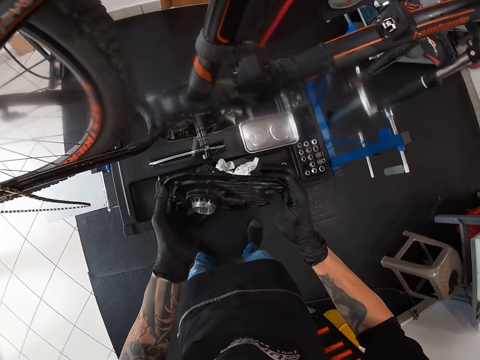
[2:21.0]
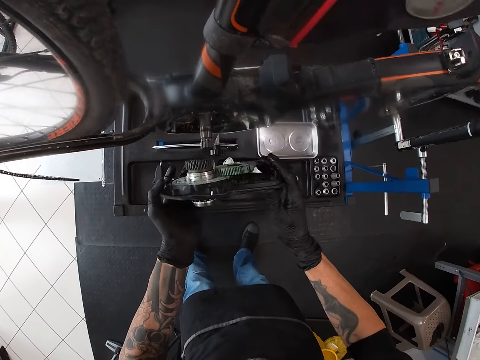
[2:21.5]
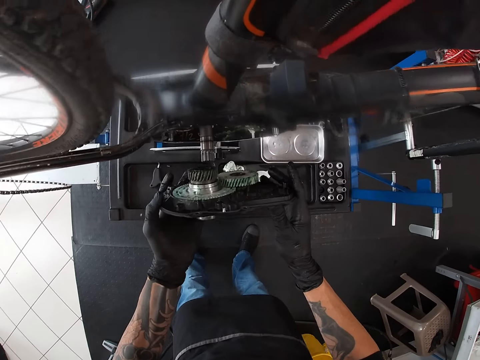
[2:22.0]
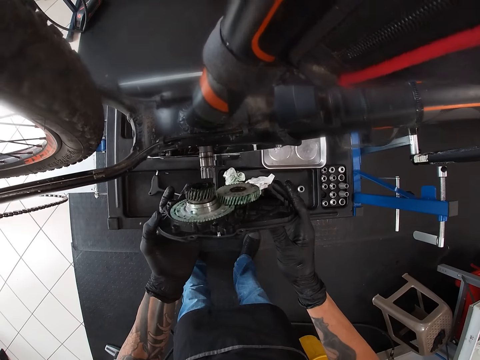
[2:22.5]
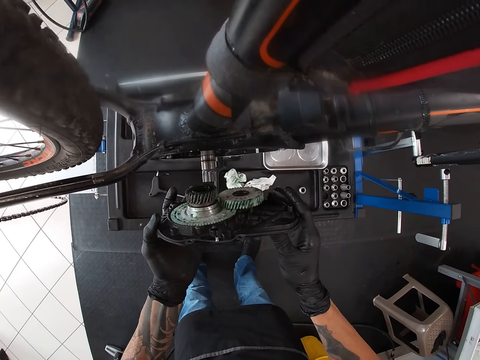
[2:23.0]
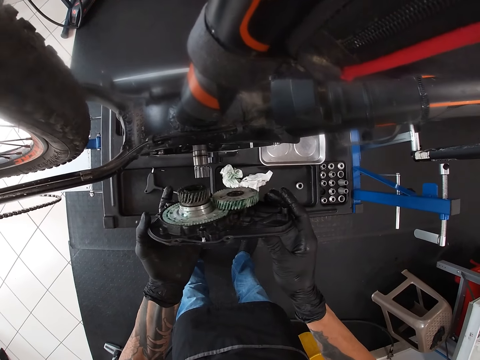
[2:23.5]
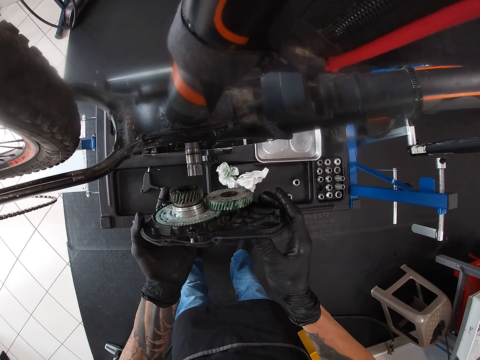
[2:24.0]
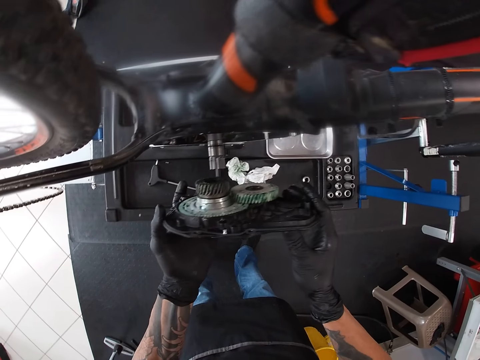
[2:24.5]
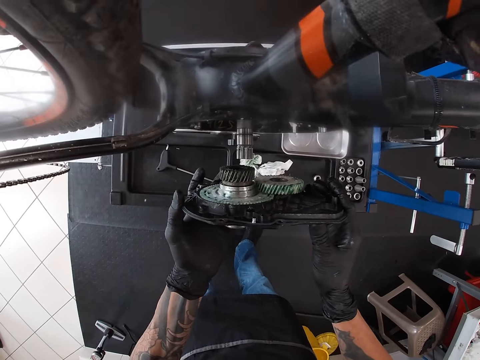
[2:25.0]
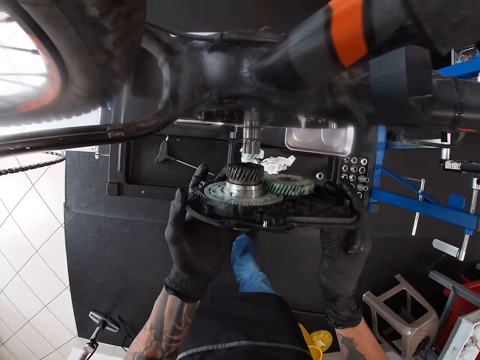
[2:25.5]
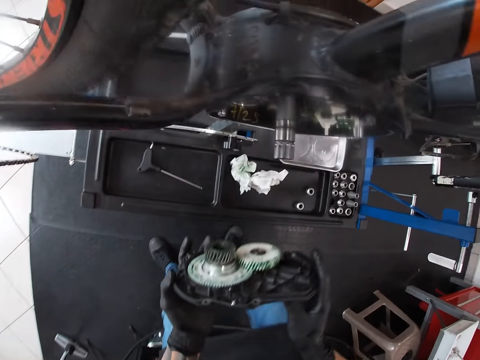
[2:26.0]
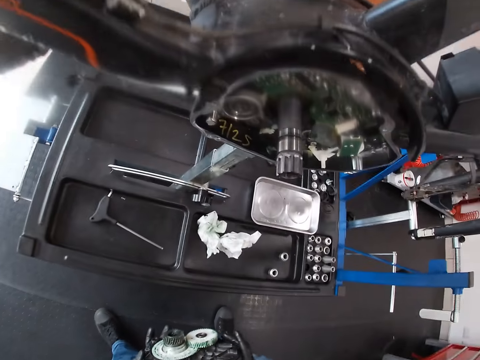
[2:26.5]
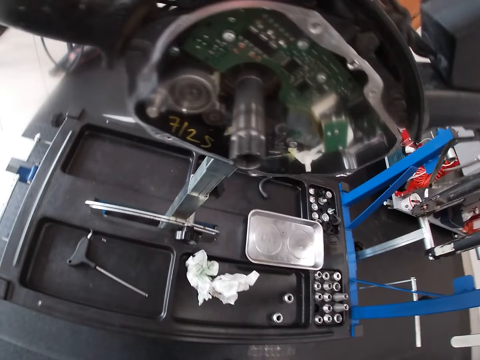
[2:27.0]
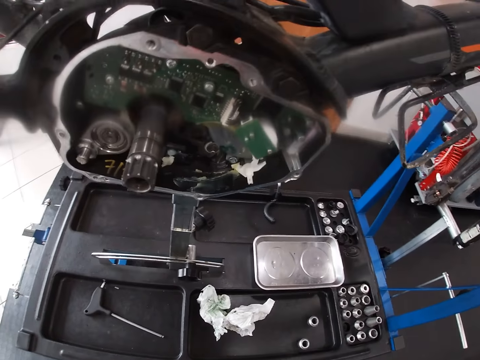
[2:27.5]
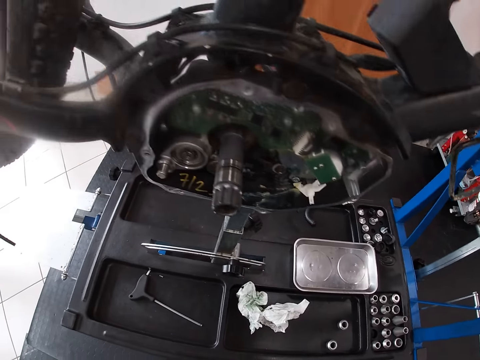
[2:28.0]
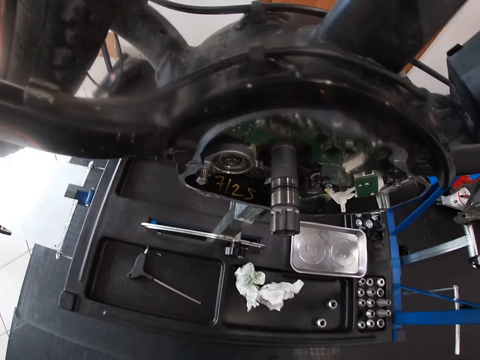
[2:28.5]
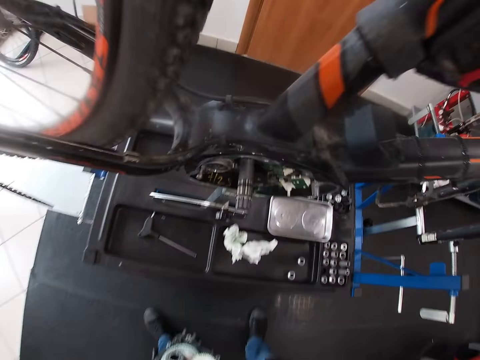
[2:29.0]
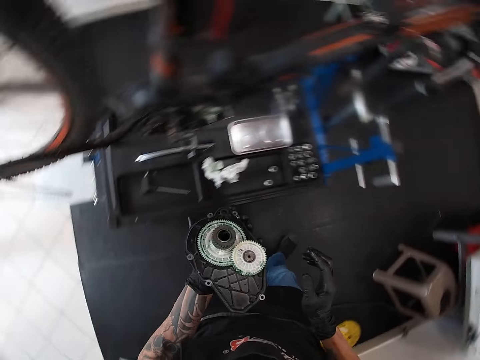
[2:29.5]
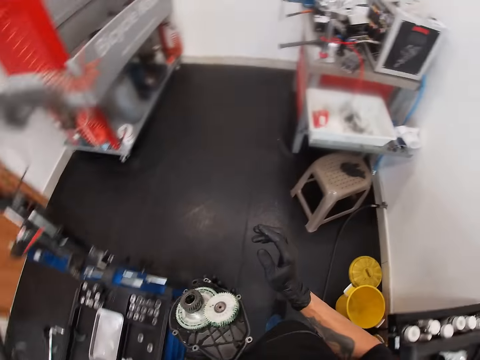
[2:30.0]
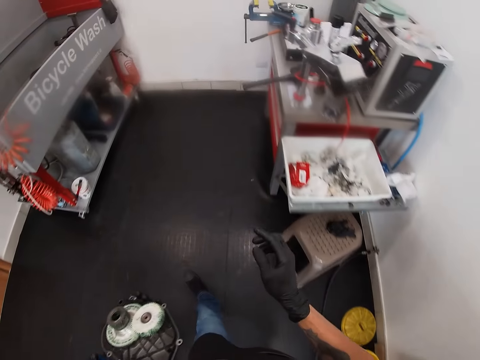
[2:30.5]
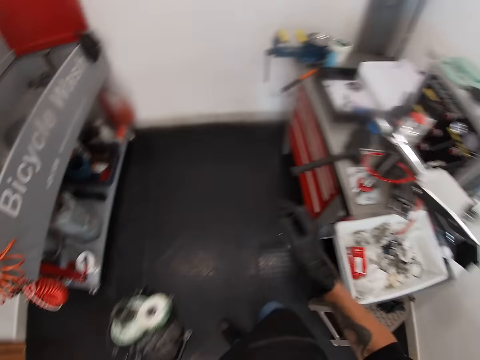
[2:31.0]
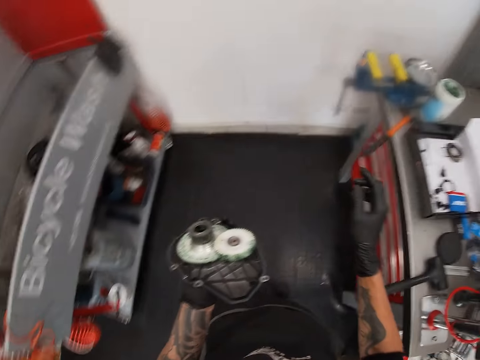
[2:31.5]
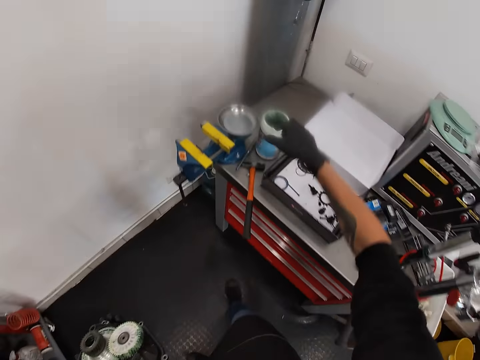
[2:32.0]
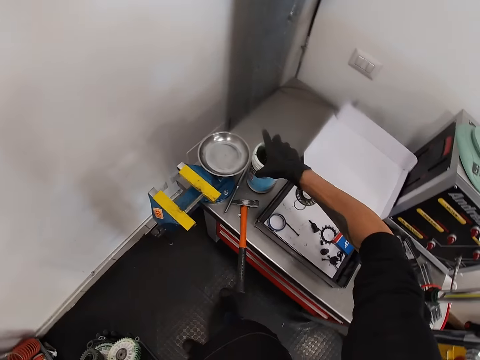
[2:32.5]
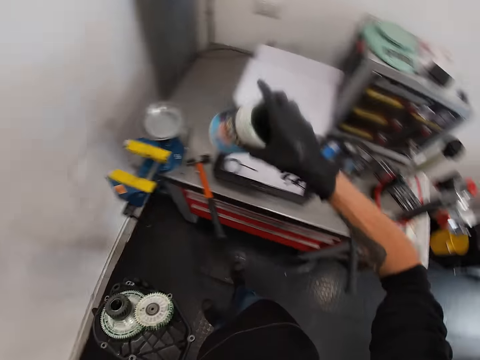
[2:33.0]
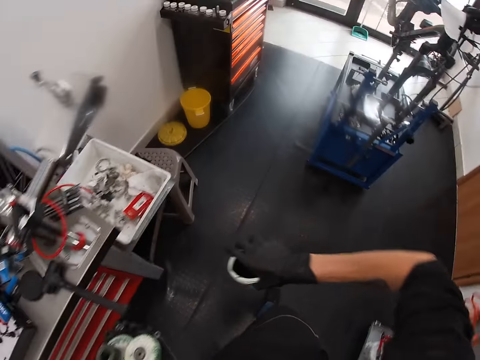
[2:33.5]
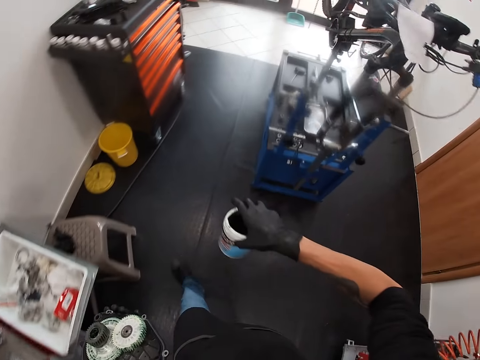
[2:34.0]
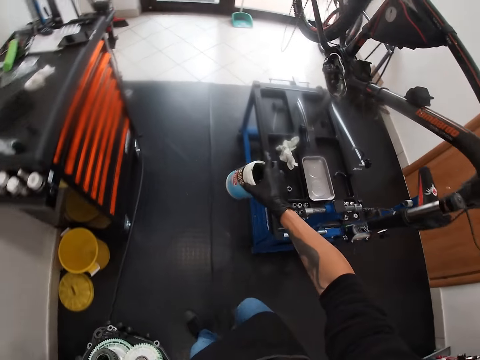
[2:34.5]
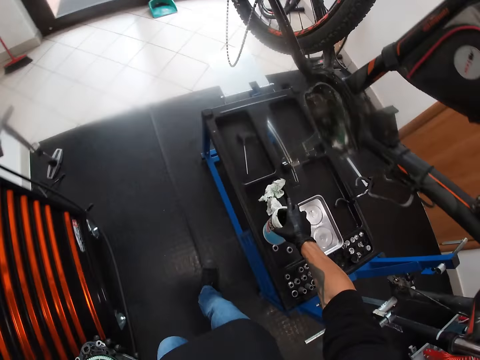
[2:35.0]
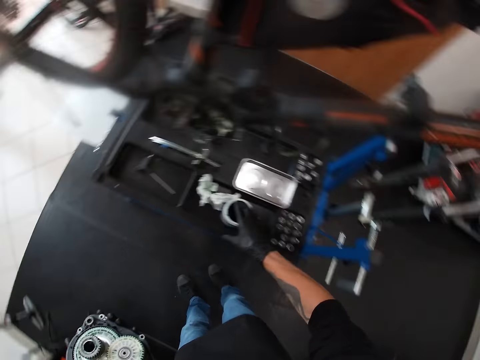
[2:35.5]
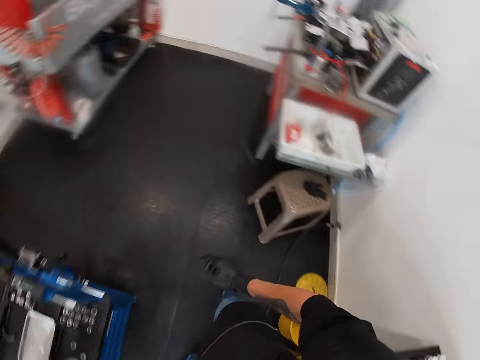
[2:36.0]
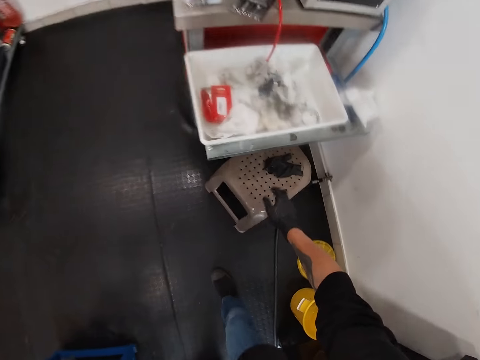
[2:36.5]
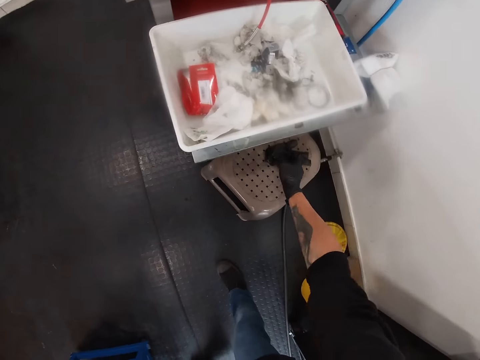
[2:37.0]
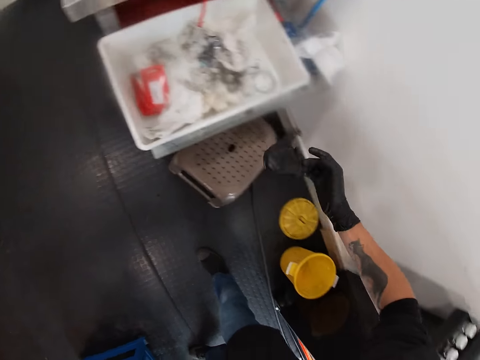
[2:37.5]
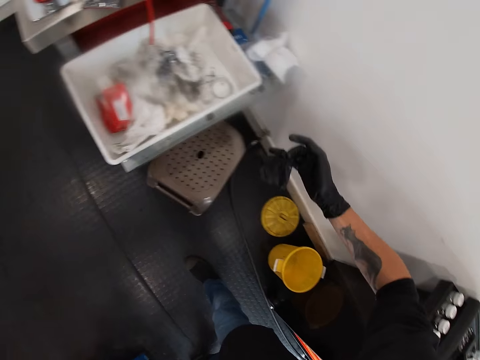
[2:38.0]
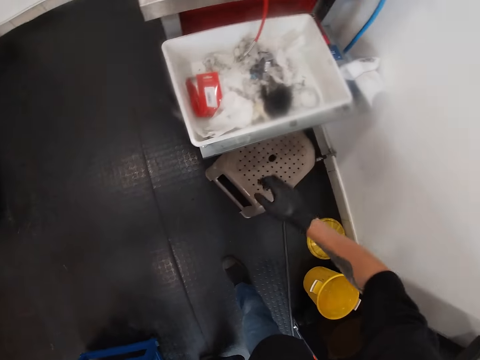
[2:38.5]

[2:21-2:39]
The camera wearer inspects the bike. He walks. He carries the grease container from the table with his right hand. He drops the grease container on the worktable with his right hand. He picks up a hair from a plastic chair with his right hand. He drops the hair in the waste bin with his right hand.

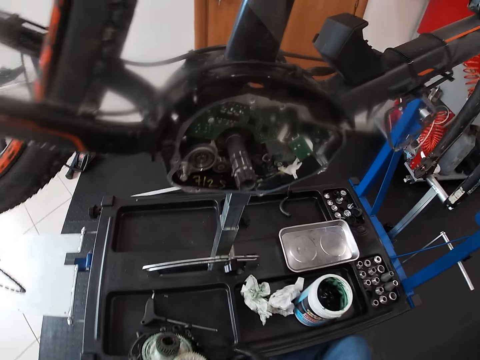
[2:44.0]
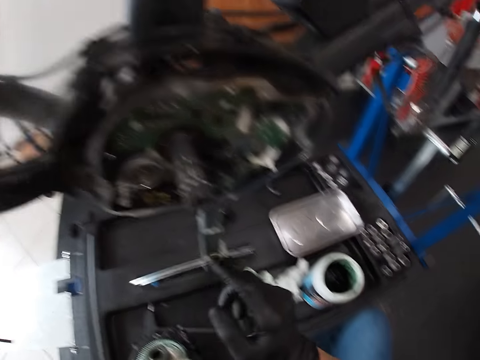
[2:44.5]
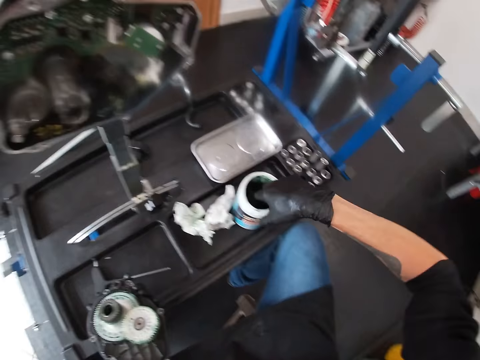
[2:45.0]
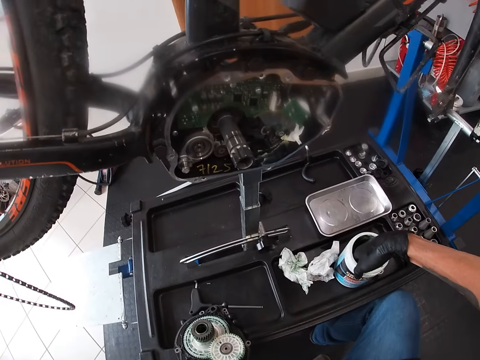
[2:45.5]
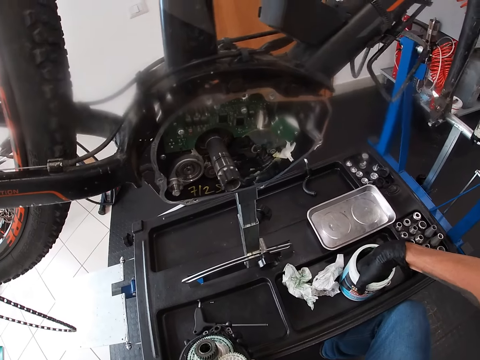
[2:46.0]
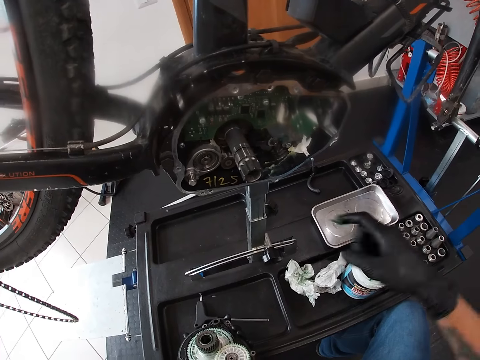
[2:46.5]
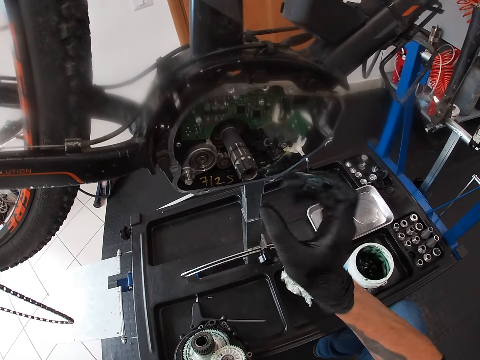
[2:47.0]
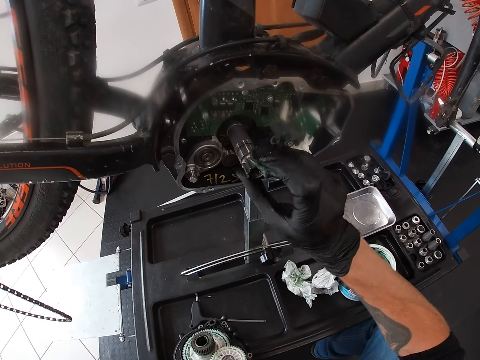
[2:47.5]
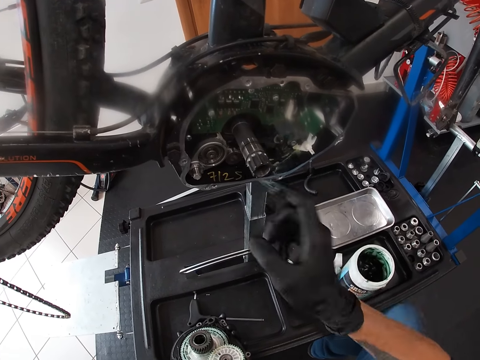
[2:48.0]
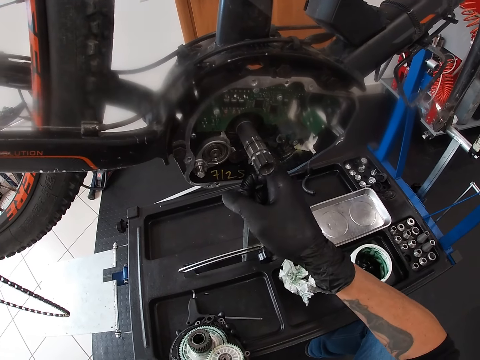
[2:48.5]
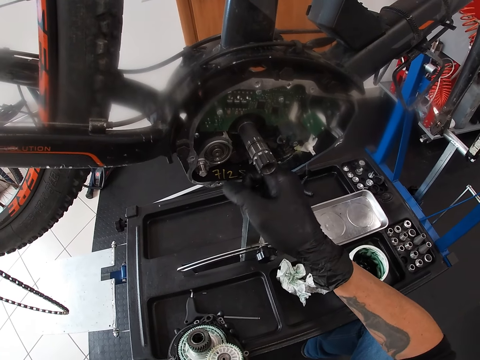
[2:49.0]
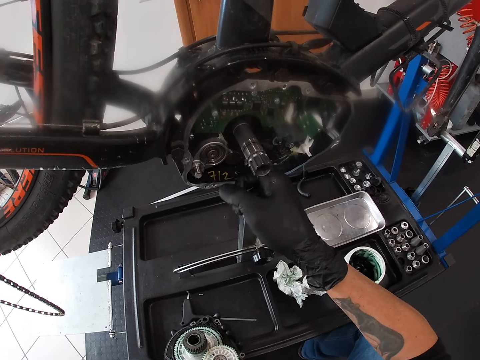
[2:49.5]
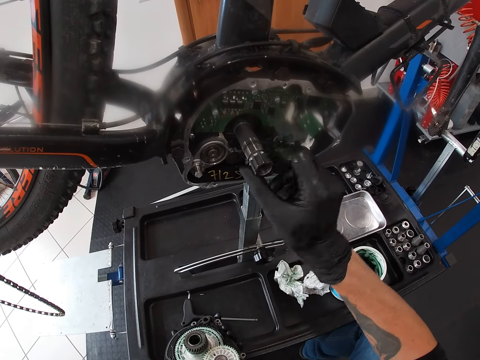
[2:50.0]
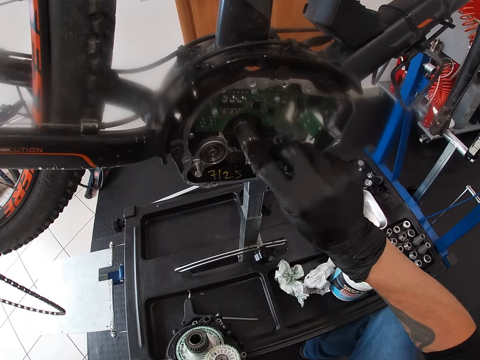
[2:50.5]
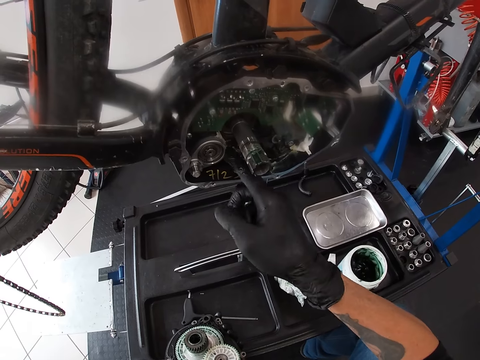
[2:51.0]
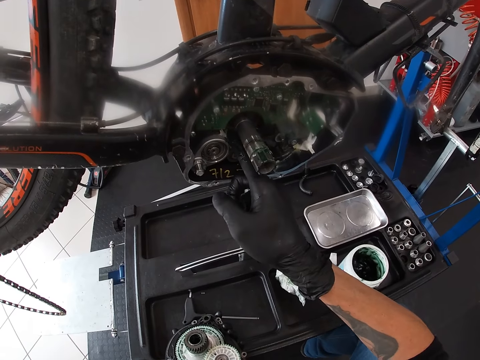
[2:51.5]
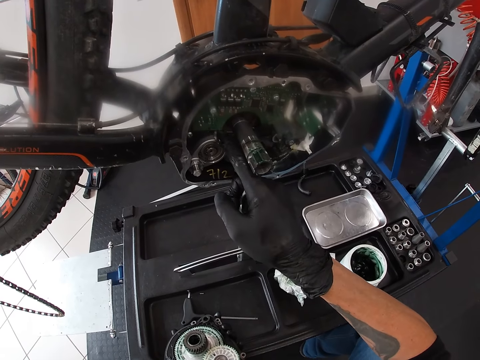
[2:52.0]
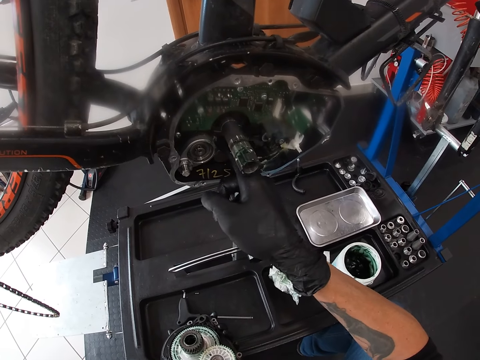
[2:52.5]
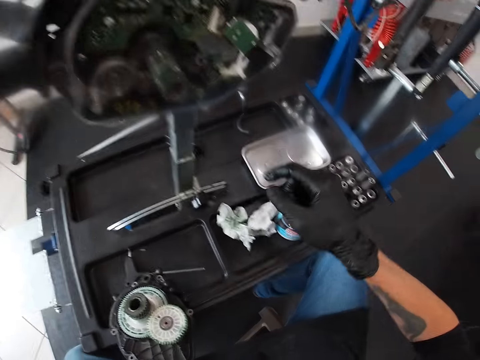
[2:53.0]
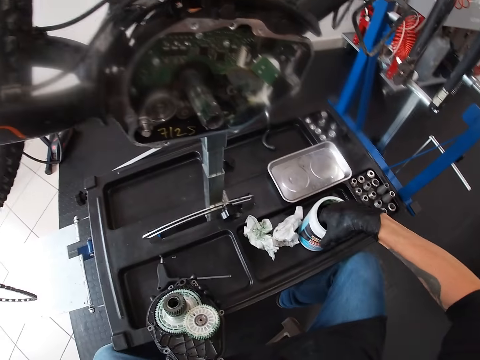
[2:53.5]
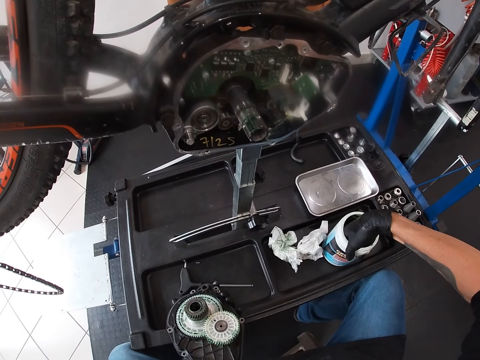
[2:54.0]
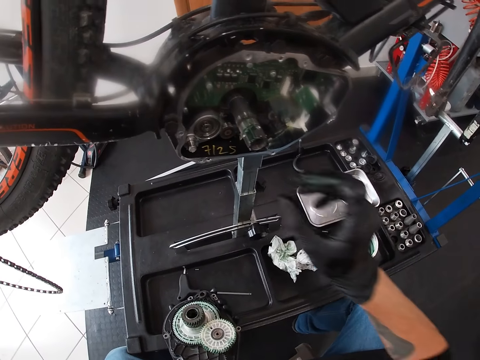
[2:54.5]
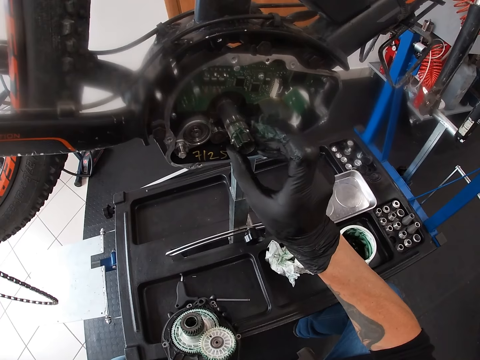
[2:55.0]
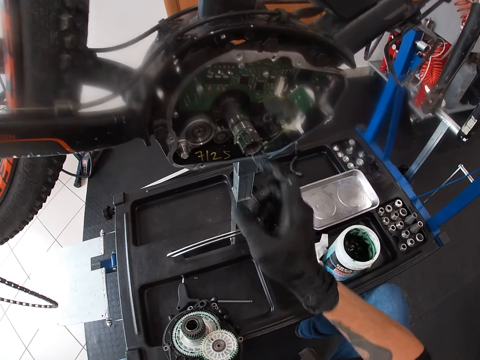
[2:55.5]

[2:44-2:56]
The camera wearer takes grease from the grease container with his right hand. He touches the grease with a finger. He rubs the grease on the bicycle motherboard with his right hand. He takes grease from the container with his right hand. He touches the grease with a finger.
